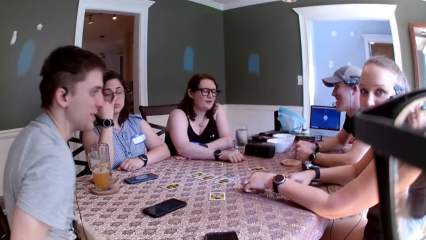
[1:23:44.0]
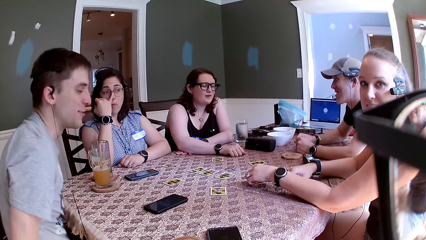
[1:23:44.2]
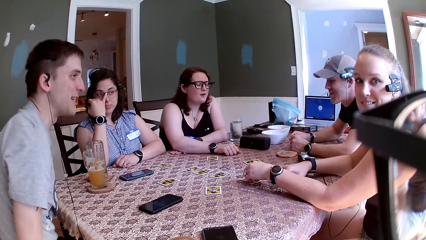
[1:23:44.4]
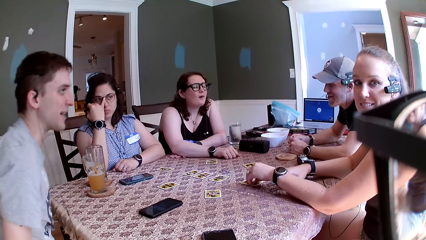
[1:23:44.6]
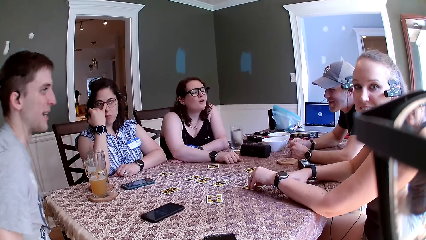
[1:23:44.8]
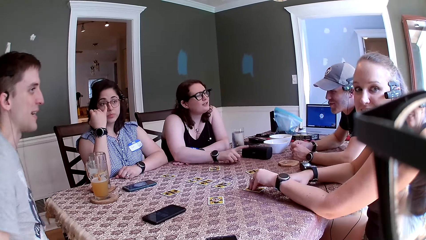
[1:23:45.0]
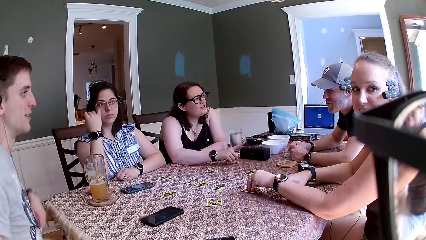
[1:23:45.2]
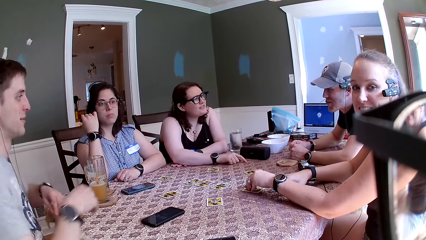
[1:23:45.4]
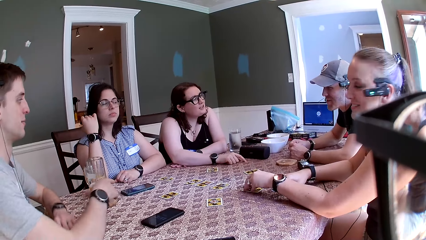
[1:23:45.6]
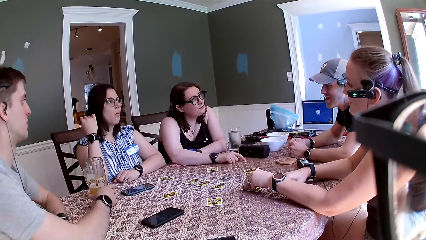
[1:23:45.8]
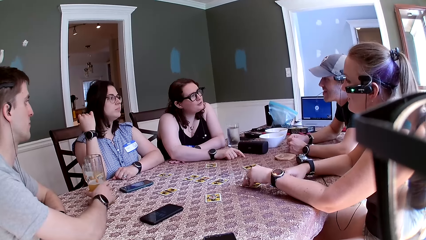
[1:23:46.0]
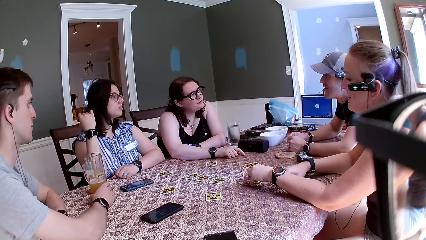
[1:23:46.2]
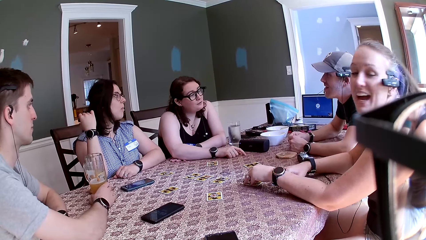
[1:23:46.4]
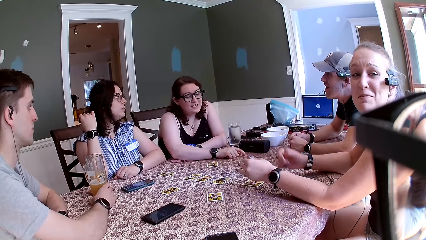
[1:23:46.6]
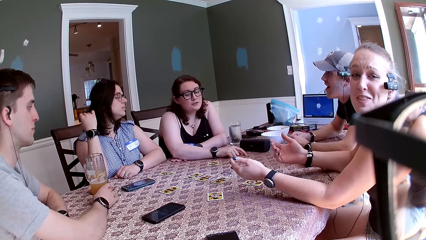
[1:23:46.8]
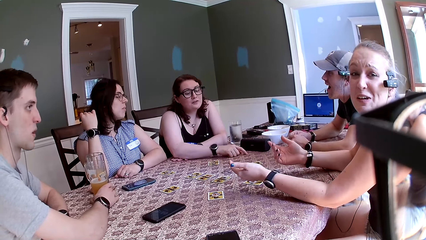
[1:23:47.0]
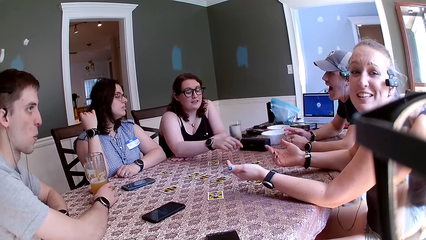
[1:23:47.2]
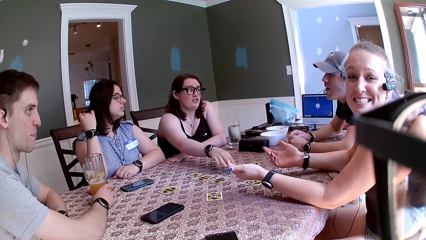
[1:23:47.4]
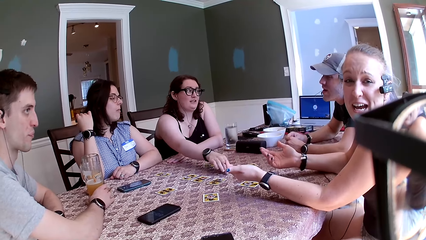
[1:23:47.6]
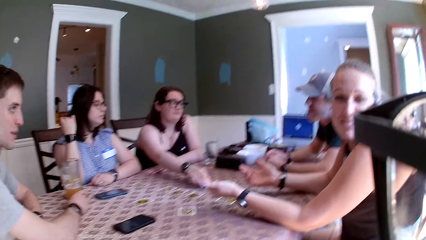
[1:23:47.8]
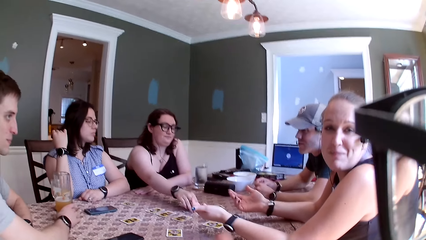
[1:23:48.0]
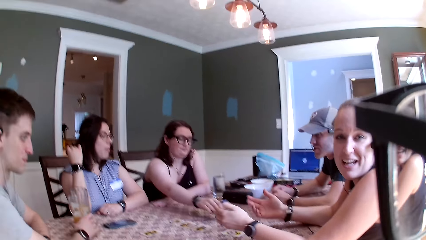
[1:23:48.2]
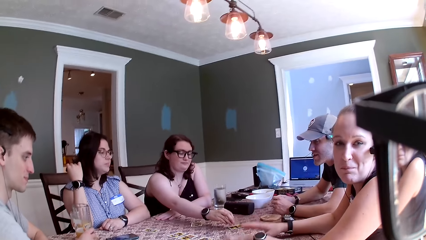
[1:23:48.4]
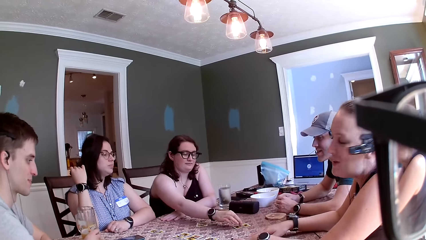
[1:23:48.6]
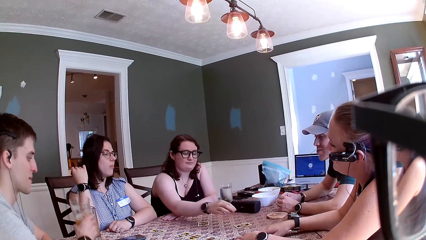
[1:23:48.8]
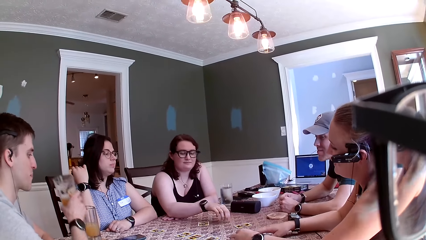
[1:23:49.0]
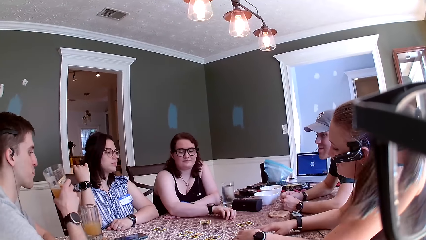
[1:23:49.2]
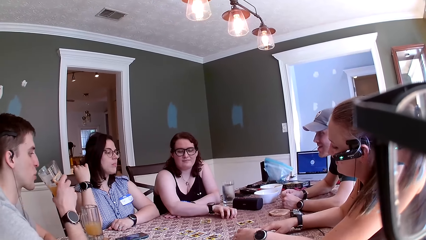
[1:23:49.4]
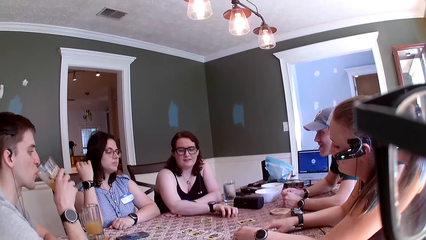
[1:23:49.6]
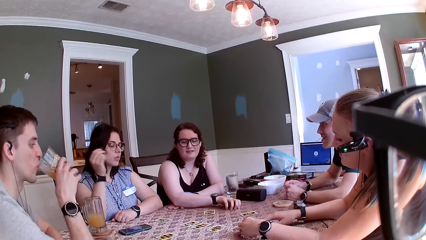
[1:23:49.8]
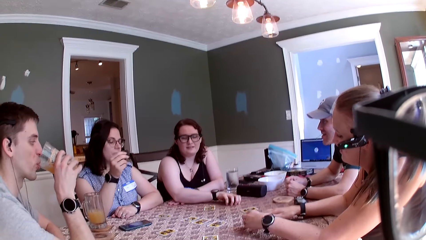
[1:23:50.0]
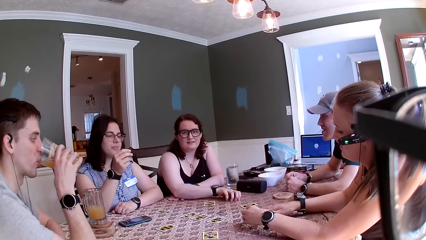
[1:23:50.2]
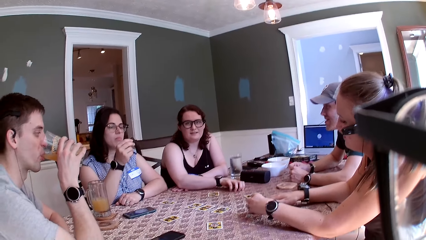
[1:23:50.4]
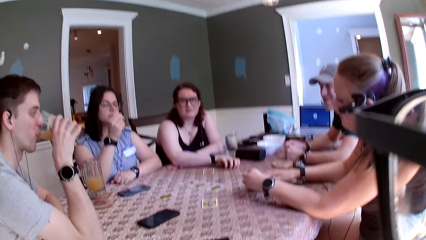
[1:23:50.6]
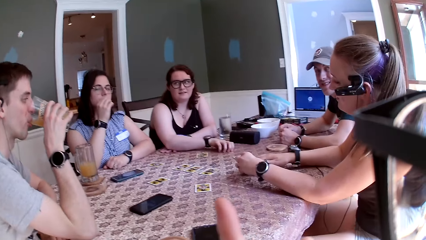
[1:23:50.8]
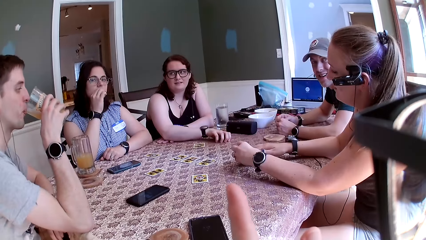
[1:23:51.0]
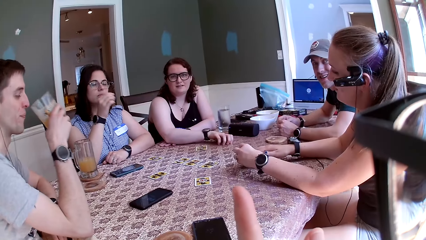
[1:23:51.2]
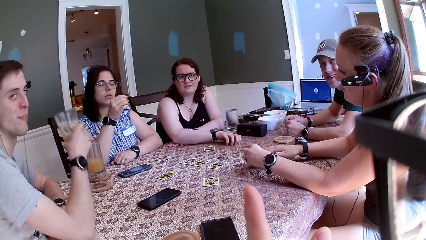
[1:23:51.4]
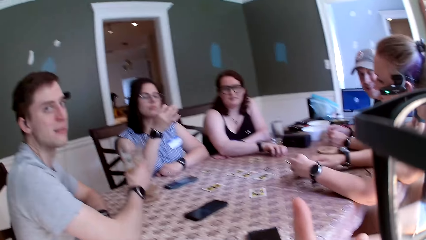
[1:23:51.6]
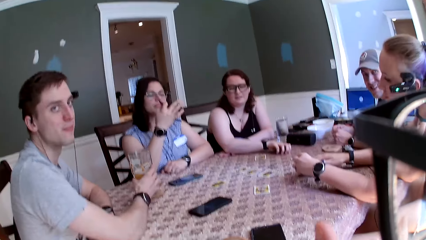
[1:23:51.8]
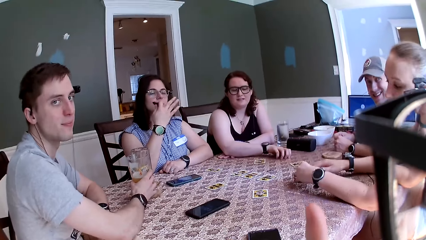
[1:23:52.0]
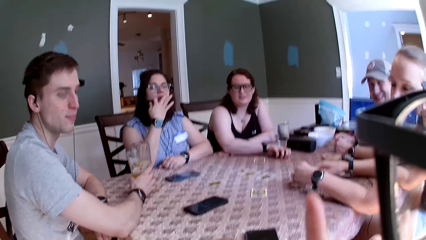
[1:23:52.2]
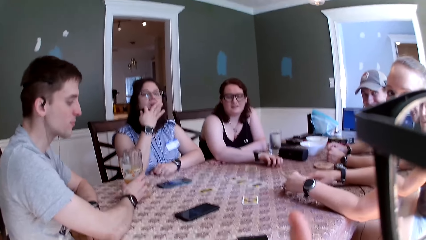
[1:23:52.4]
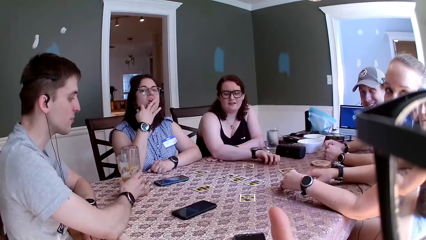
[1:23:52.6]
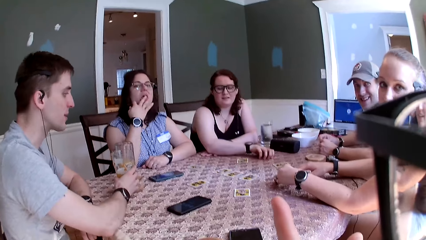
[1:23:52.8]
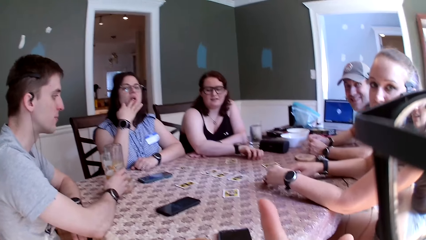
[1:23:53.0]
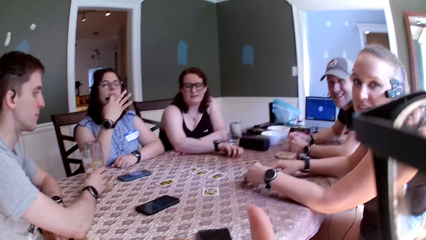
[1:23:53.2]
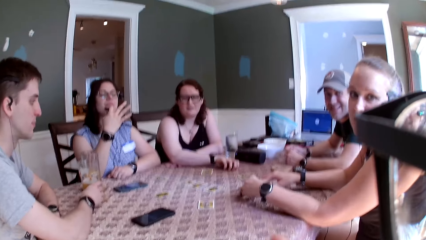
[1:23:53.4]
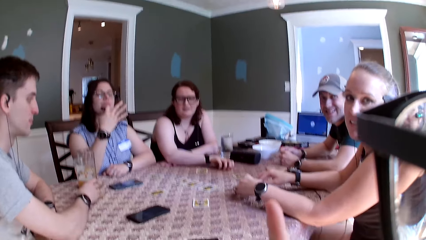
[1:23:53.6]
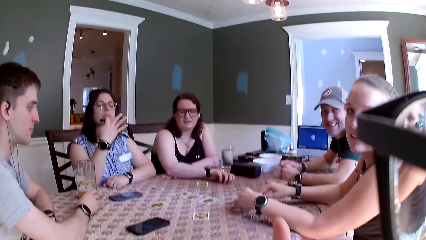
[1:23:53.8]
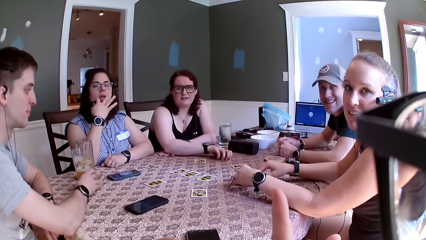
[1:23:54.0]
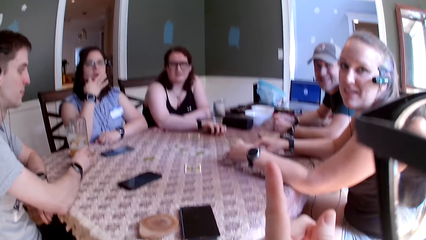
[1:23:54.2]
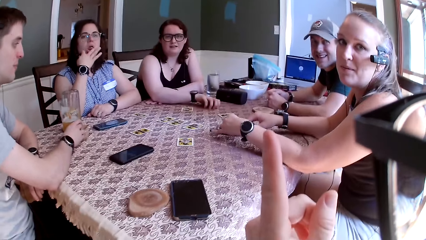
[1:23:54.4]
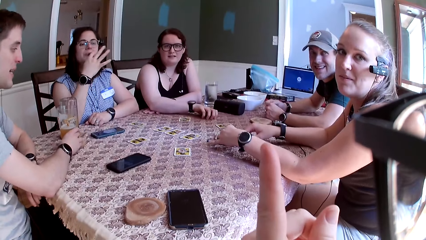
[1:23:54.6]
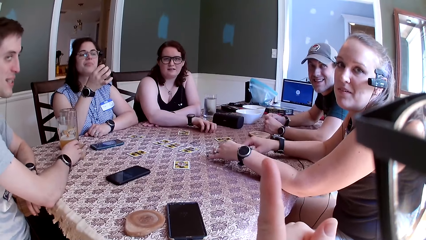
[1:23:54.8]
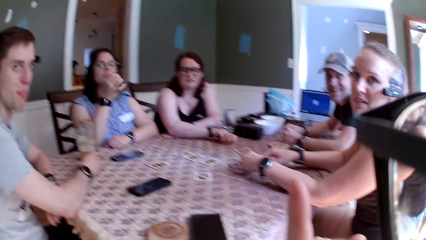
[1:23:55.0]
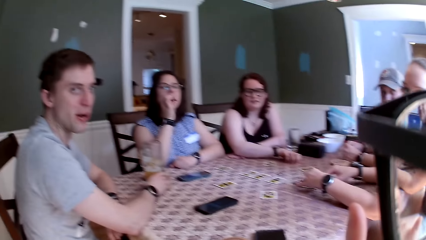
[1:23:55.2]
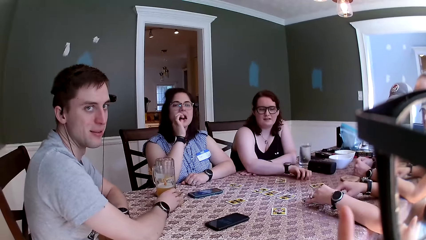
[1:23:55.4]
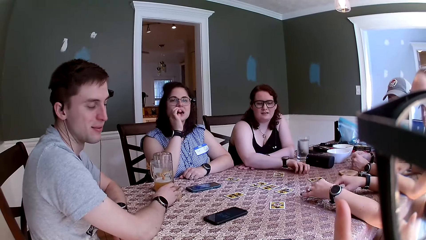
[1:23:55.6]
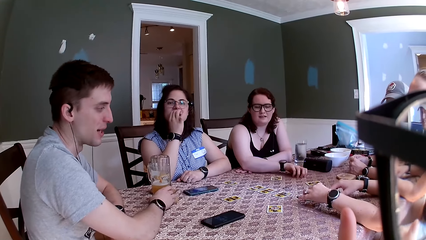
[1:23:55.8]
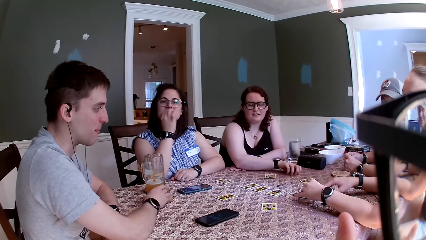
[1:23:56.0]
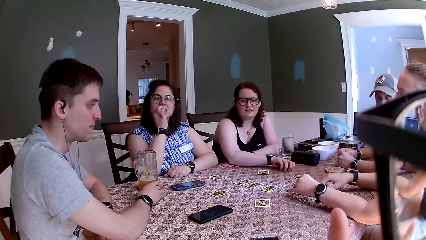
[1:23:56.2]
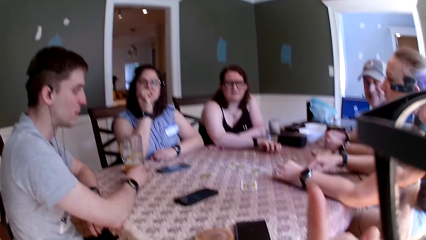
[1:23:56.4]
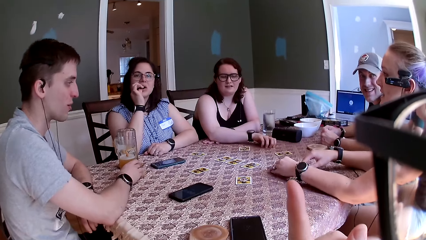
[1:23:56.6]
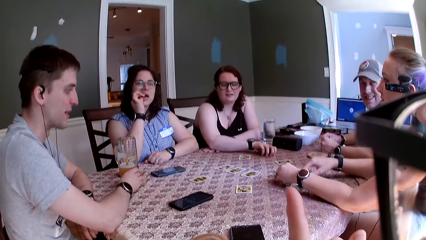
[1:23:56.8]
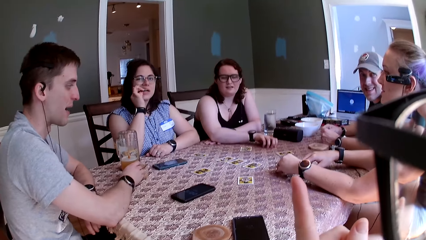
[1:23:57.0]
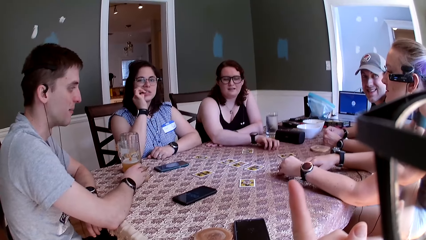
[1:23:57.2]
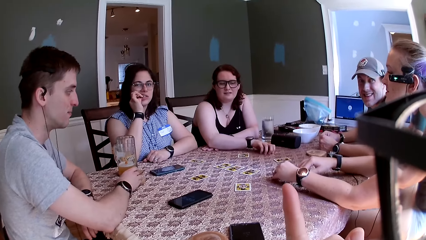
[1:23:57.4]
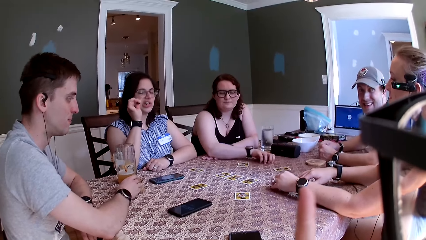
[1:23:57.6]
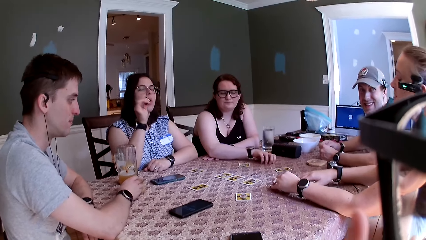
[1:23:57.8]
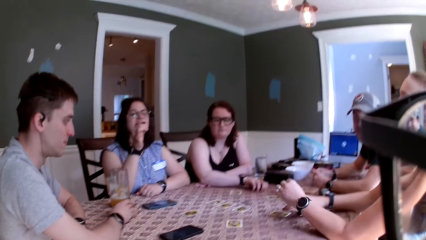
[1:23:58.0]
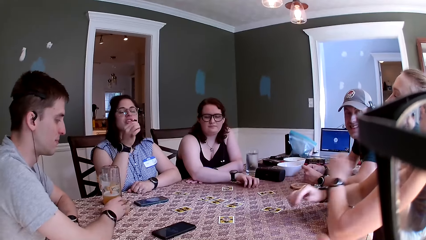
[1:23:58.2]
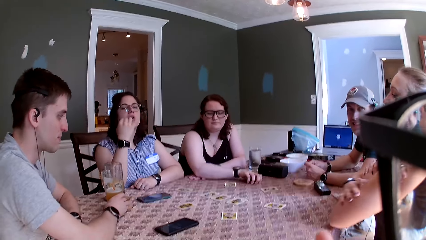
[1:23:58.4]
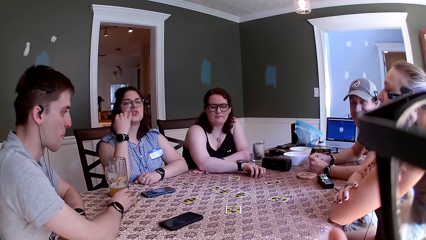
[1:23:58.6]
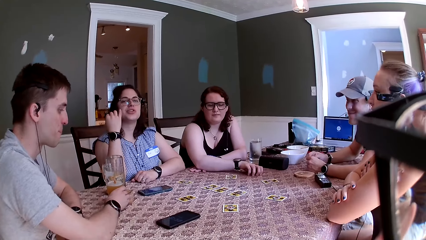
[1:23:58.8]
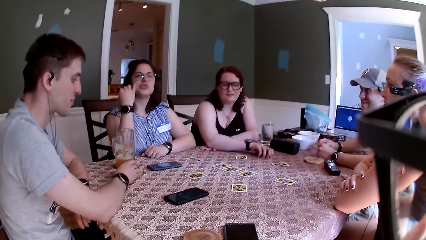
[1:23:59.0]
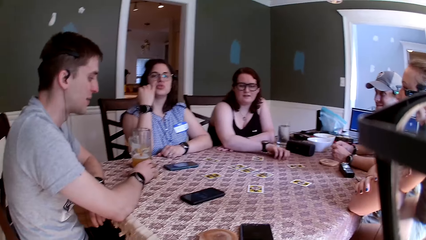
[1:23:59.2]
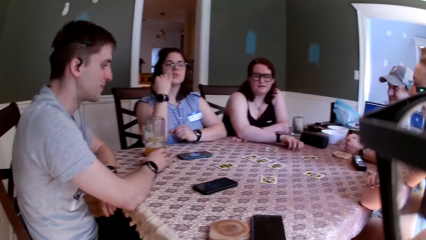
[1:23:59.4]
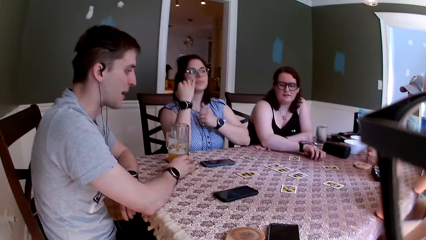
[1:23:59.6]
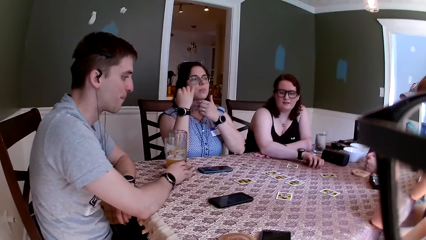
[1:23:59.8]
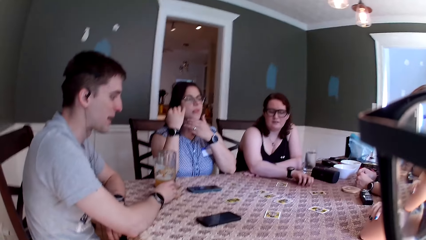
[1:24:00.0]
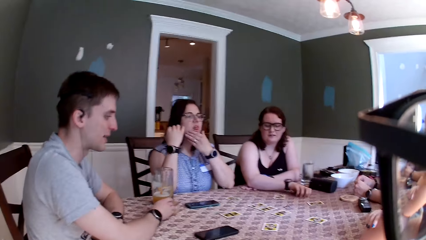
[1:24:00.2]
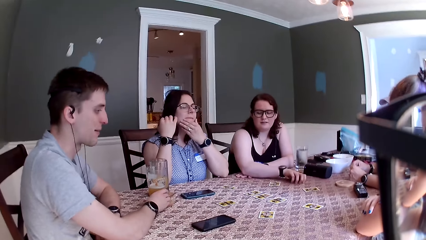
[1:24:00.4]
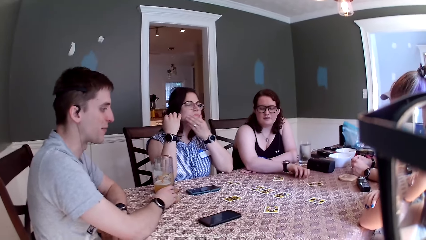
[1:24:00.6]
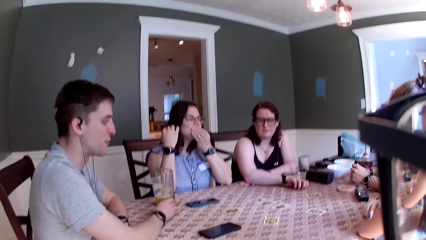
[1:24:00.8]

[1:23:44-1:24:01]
A man converses with the camera wearer. A woman speaks to another man. Another woman speaks to the camera wearer. The camera wearer speaks to the group of people at the table. The first man carries a glass of juice with his right hand and drinks from the glass of juice. The camera wearer points at the first woman. The first man keeps the glass of juice on a coaster on the table. The camera wearer speaks. The first man speaks to a group of people at the table. A third woman eats the cookie and touches the mouth. The second woman folds the hands.
